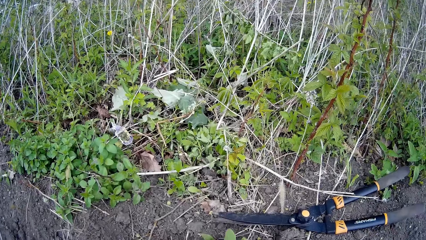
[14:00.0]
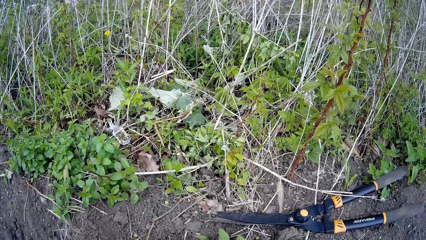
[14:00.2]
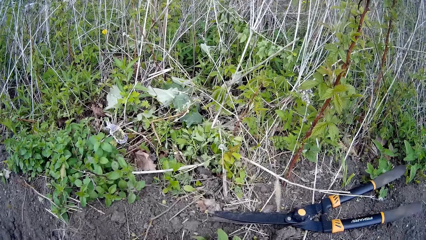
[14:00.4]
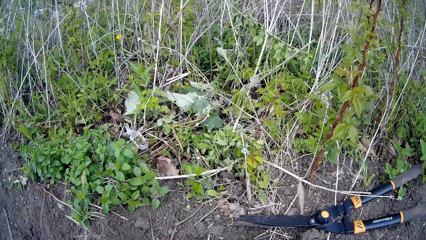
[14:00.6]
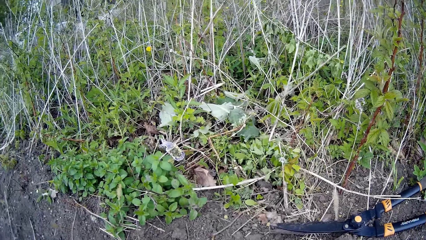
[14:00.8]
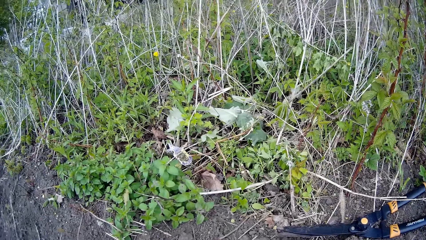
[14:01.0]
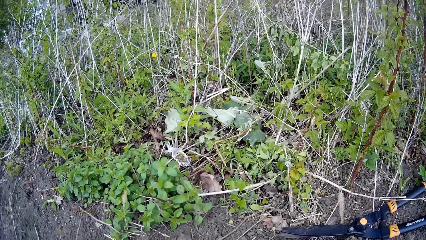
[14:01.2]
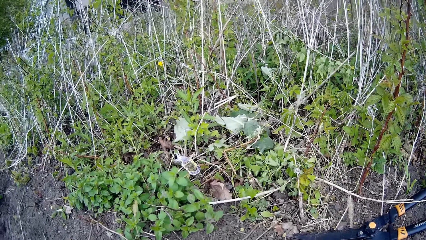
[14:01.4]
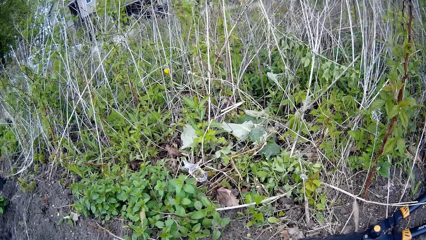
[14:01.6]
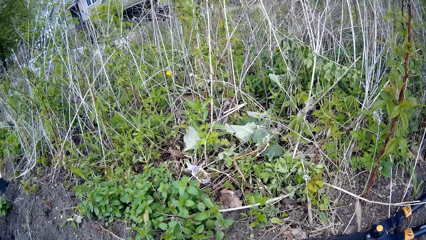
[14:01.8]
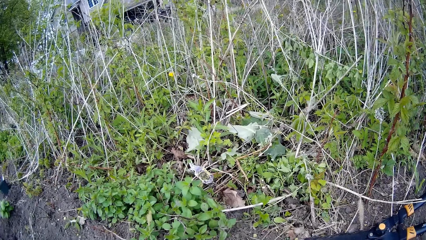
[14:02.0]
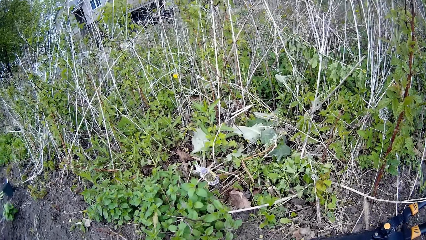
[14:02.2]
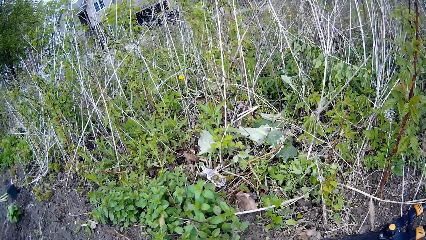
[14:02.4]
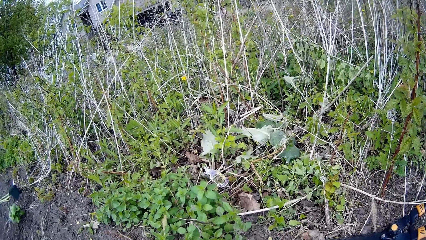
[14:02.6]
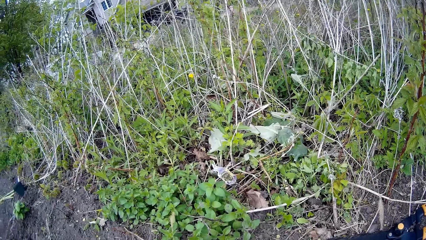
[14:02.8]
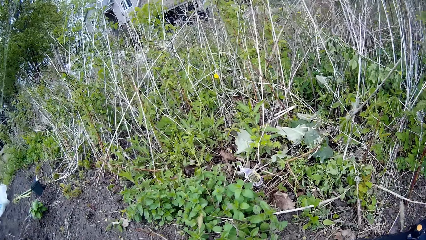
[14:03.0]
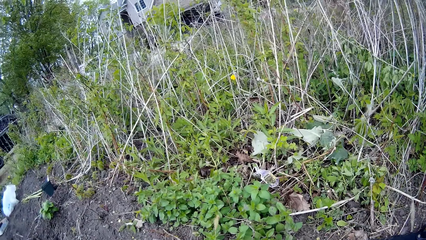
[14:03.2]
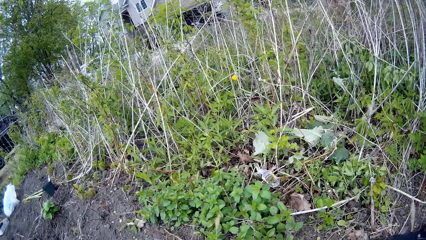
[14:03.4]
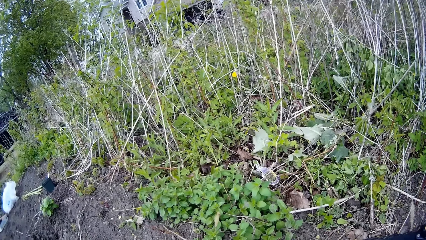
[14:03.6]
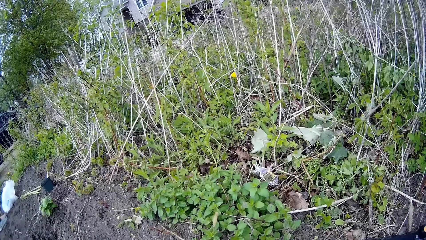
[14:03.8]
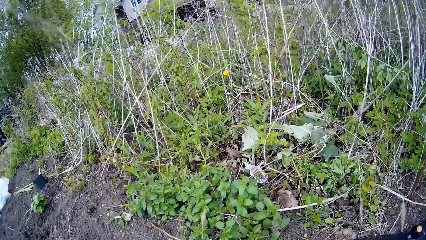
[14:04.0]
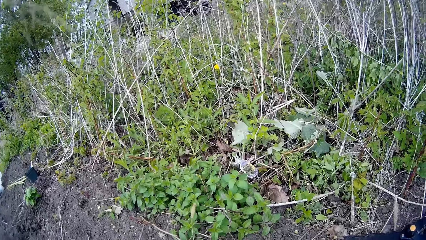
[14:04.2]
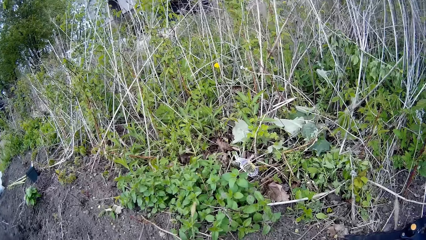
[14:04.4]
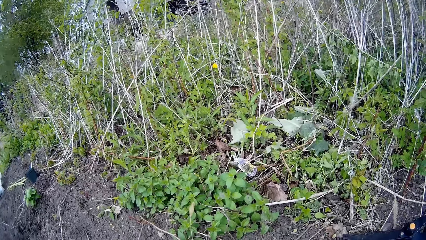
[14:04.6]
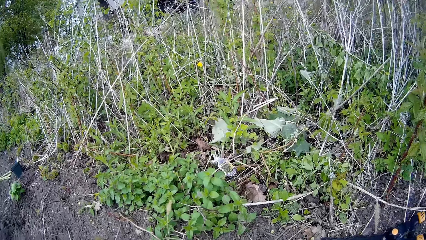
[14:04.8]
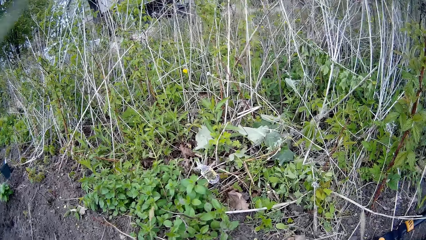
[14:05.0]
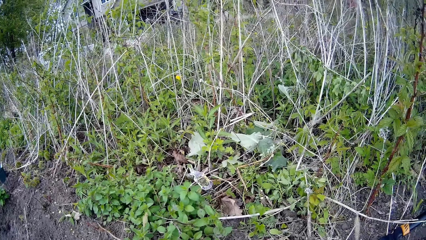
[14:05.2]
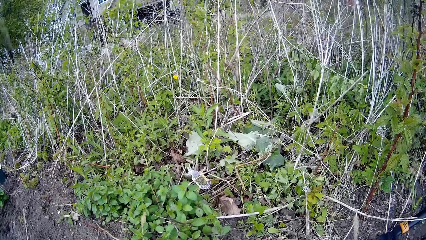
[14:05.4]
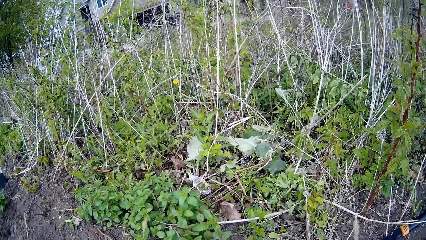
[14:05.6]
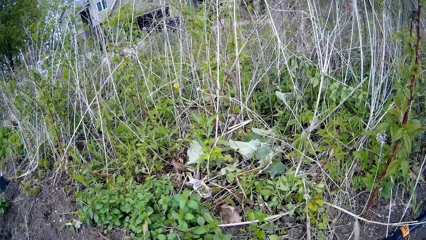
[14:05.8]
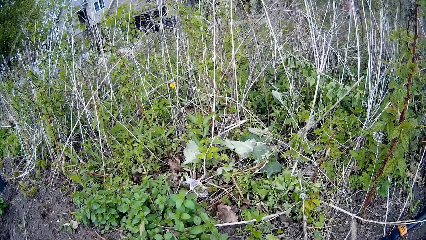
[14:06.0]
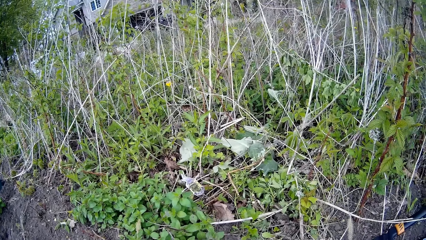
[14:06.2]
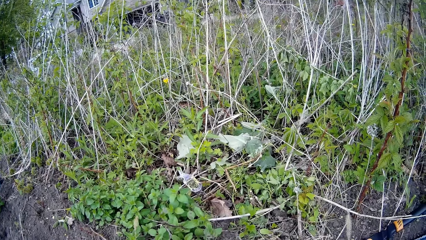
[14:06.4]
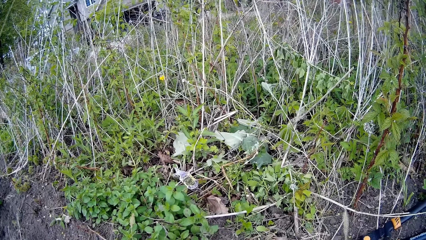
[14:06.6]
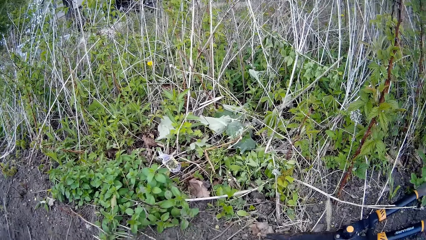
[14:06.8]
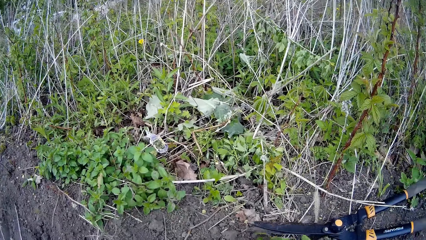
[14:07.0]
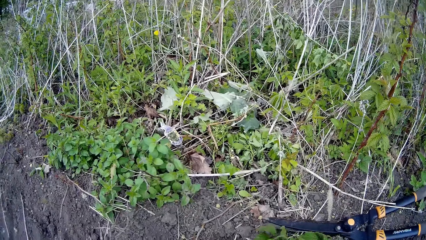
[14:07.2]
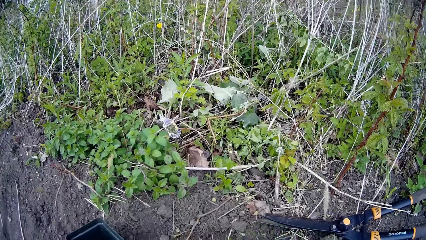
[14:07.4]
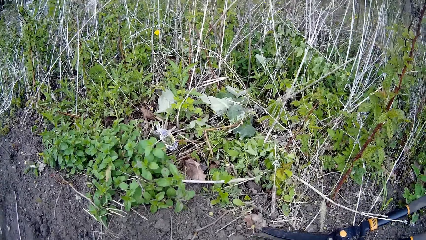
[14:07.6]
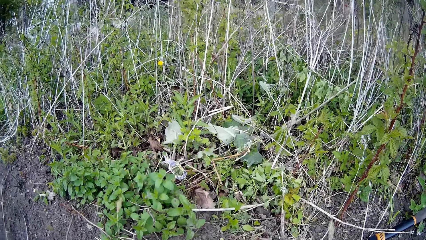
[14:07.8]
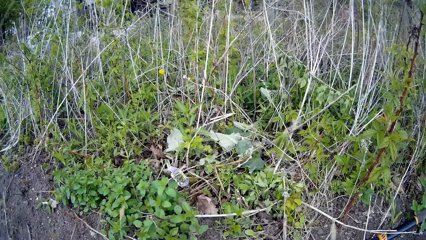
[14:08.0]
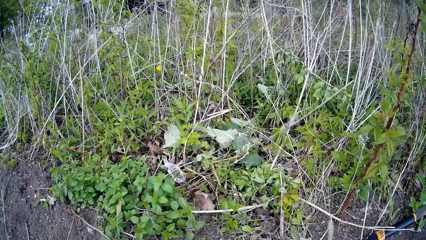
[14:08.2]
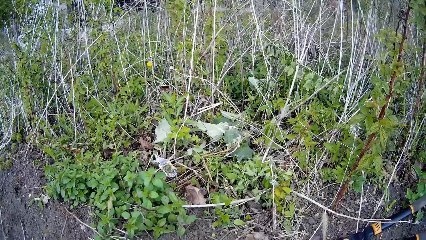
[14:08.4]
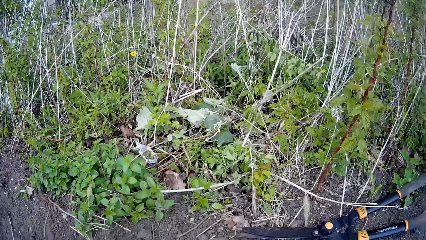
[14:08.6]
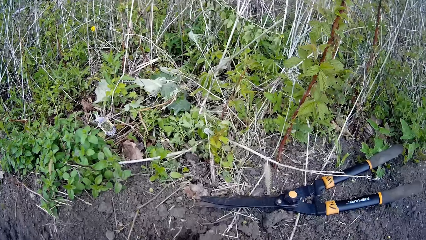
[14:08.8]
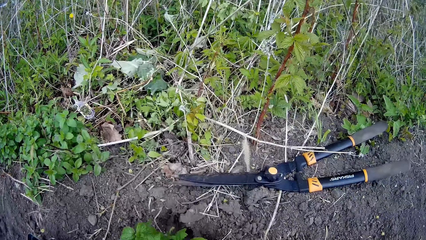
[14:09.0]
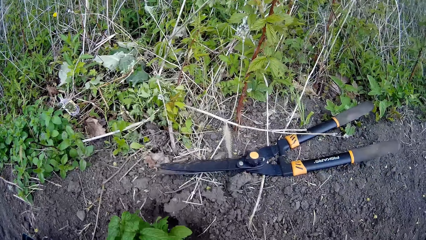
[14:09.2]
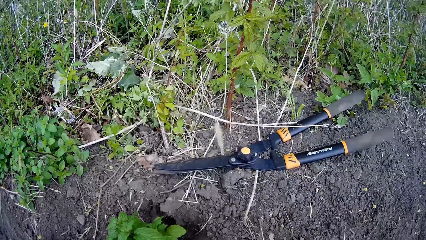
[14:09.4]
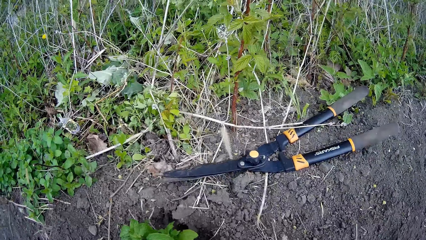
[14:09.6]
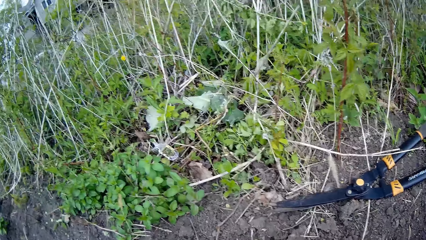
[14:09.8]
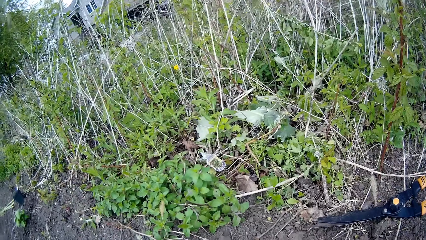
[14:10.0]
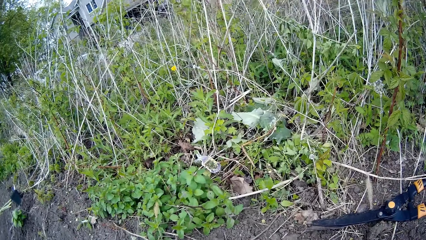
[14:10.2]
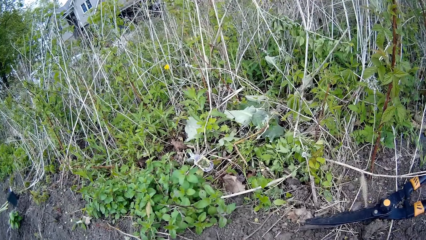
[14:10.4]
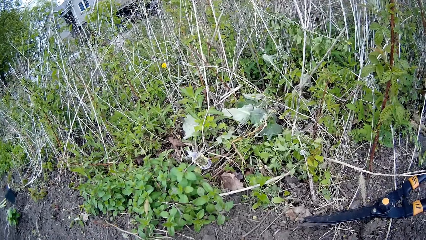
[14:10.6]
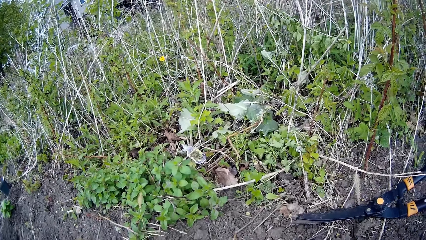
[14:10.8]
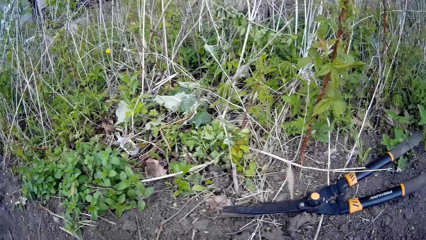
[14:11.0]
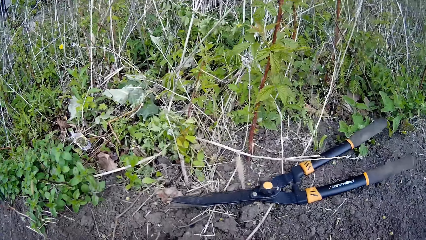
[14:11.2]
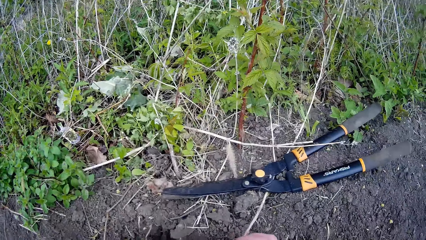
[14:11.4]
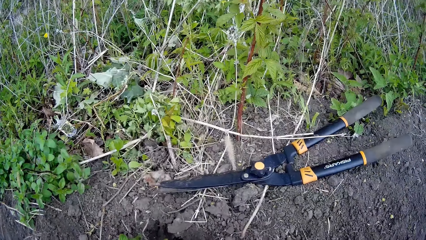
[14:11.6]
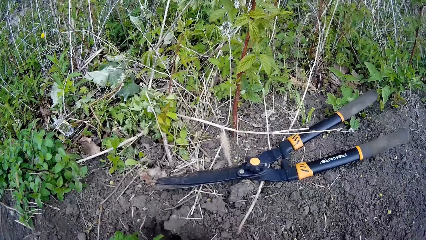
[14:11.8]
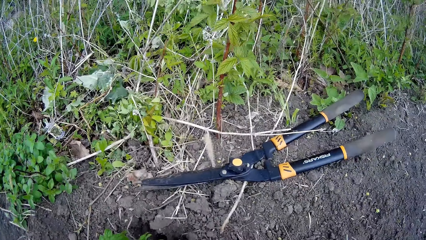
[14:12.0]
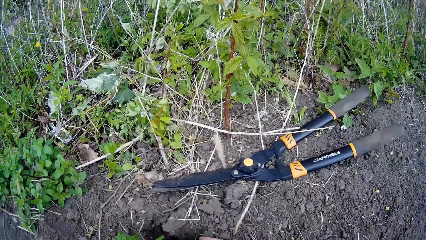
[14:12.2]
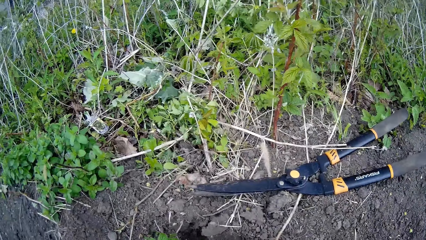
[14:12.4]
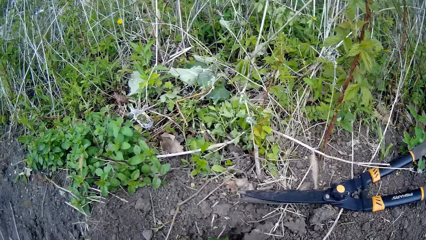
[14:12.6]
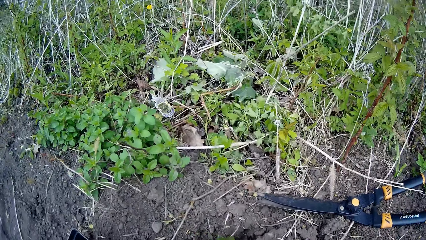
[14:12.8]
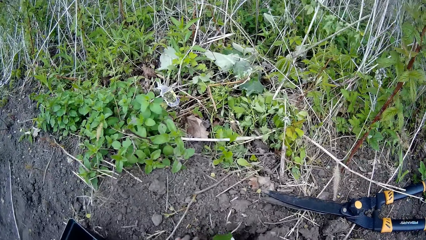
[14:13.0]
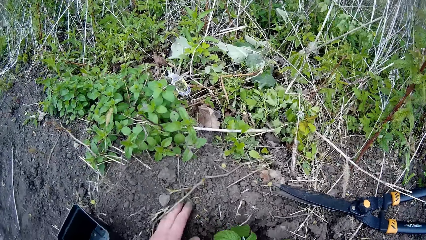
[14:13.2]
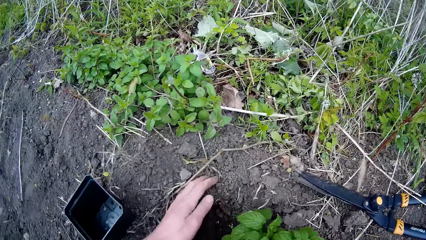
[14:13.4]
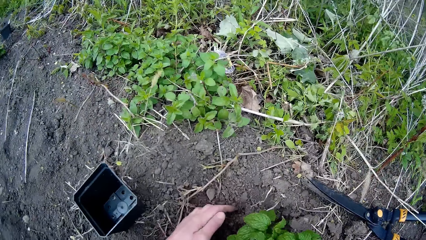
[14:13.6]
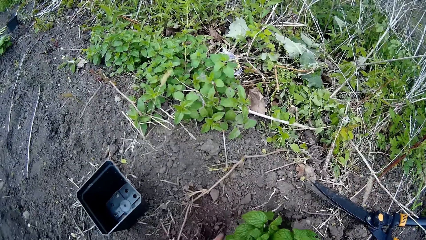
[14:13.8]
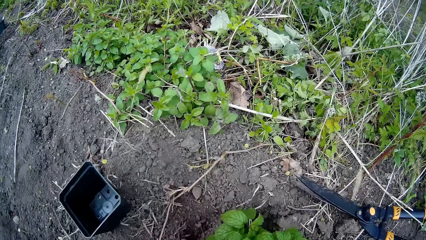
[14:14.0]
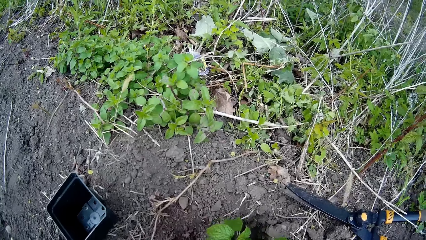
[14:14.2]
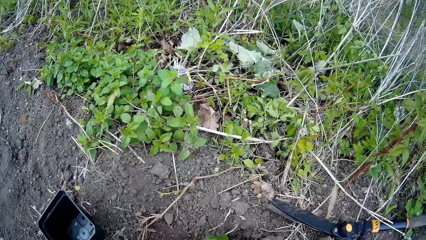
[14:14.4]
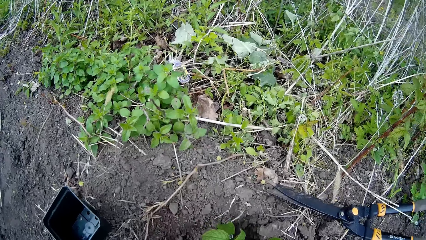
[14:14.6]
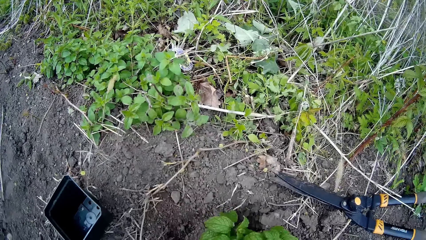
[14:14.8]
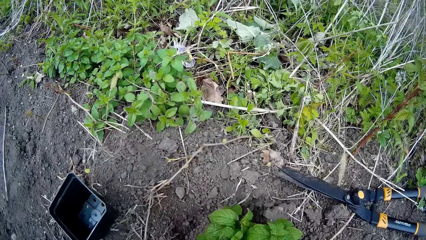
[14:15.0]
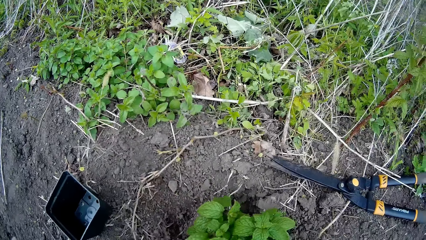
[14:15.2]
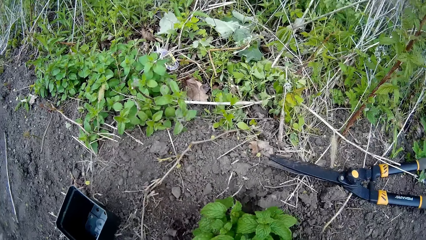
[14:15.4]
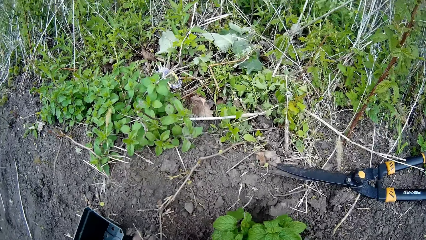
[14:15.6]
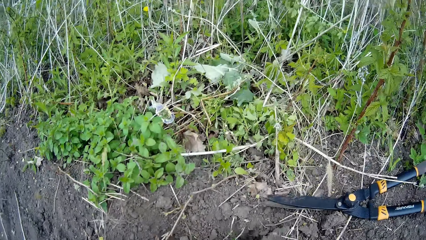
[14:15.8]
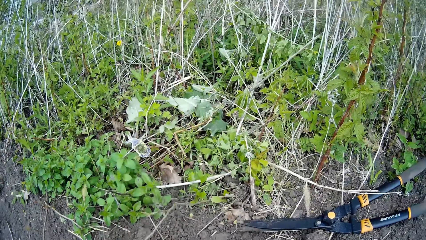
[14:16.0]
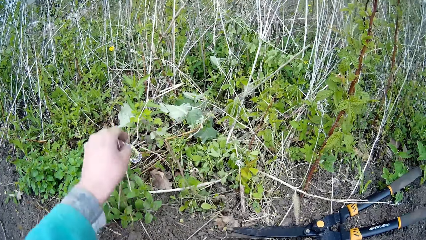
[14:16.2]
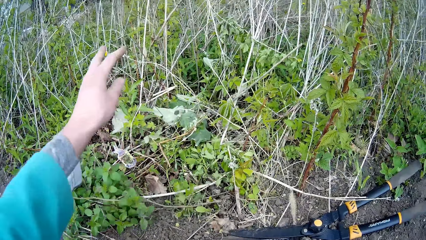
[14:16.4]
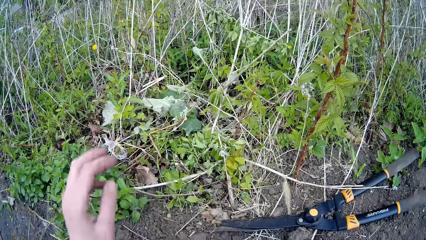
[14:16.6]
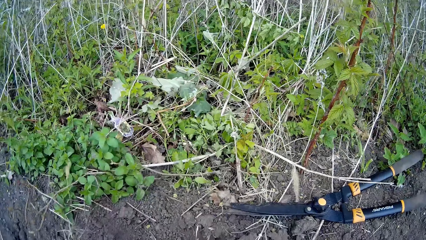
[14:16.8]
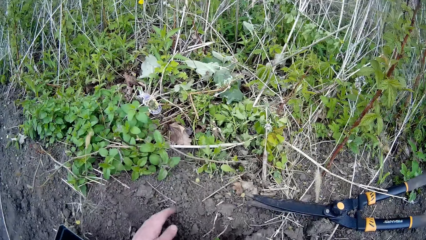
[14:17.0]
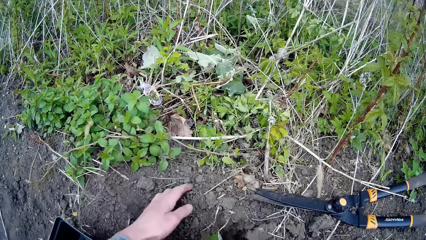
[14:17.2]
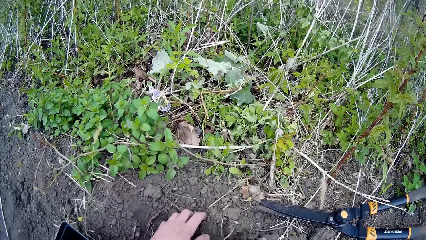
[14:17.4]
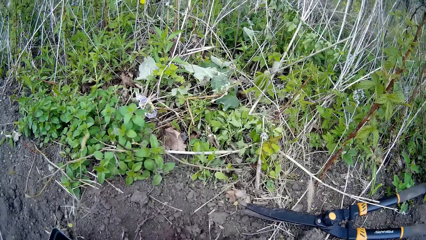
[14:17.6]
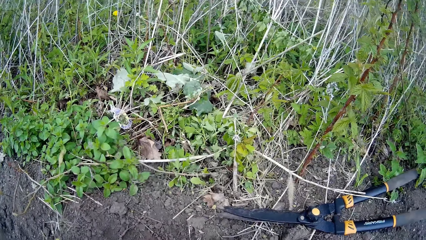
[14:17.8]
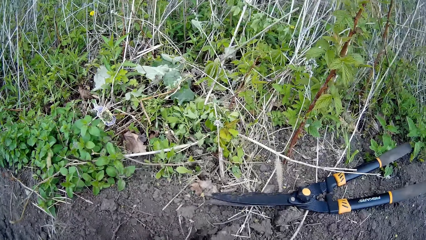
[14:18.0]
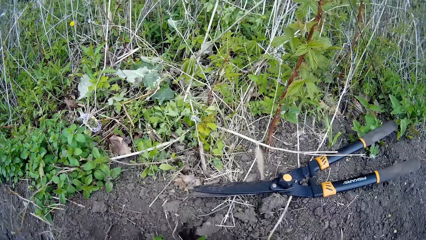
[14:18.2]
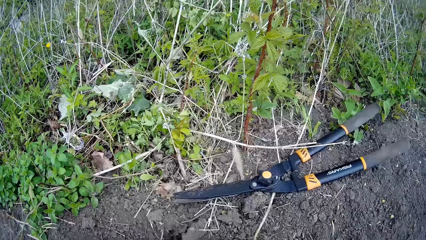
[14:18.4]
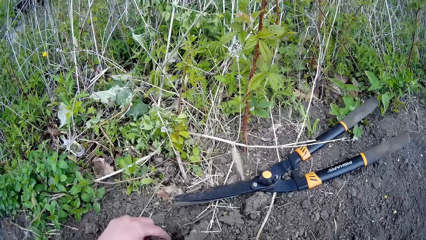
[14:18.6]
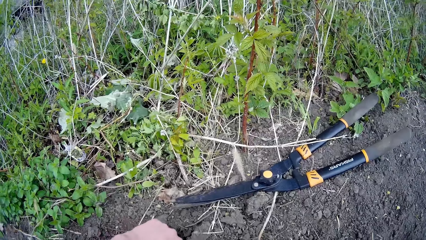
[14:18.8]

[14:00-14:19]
The camera wearer looks around. She gathers soil to the base of a plant with her left hand. She throws away a twig with her left hand. She gathers the soil with her left hand.
